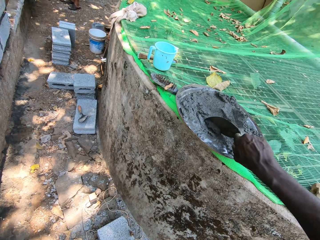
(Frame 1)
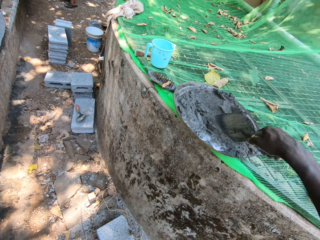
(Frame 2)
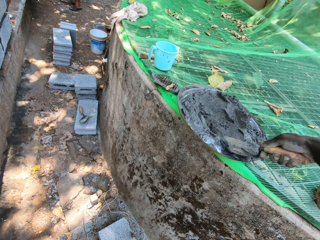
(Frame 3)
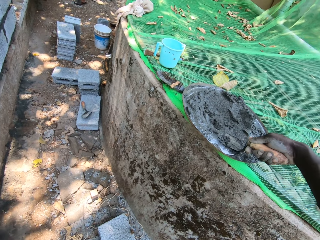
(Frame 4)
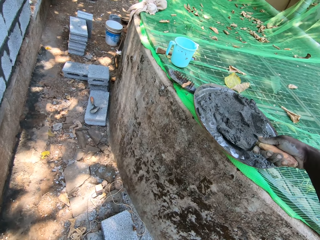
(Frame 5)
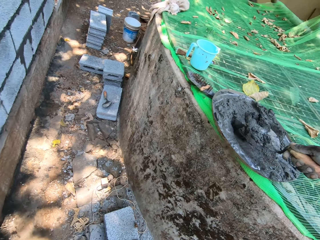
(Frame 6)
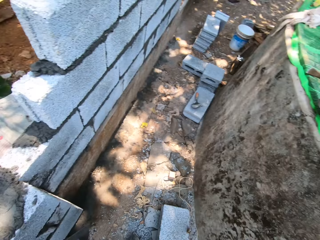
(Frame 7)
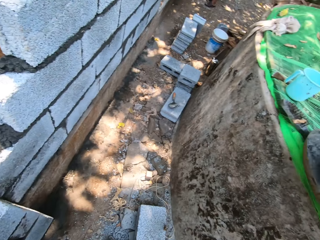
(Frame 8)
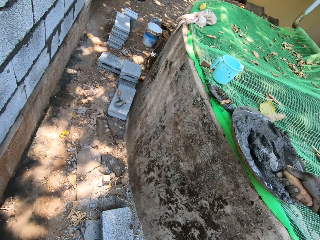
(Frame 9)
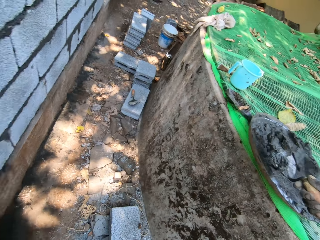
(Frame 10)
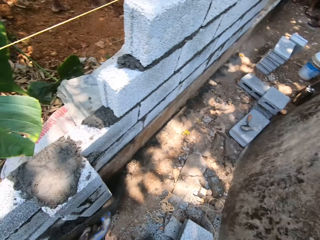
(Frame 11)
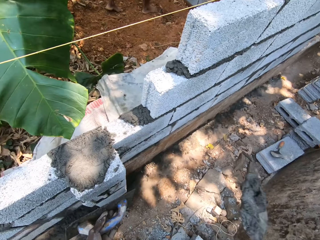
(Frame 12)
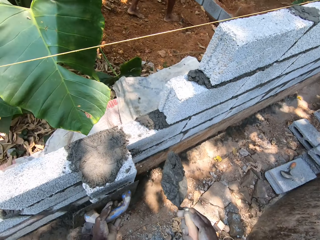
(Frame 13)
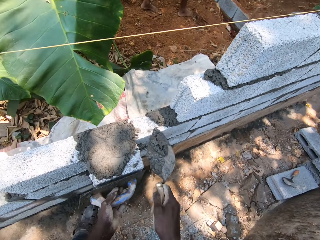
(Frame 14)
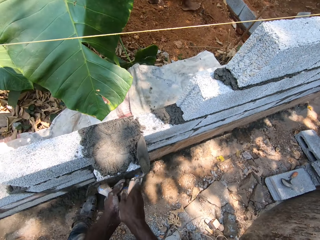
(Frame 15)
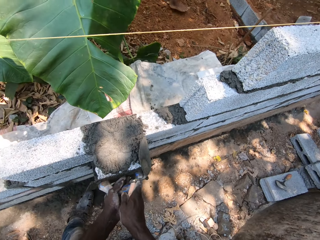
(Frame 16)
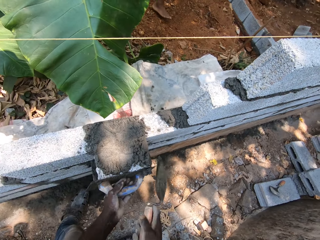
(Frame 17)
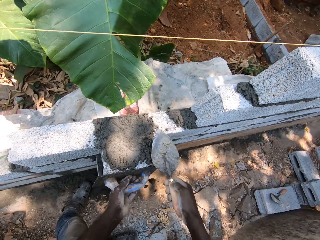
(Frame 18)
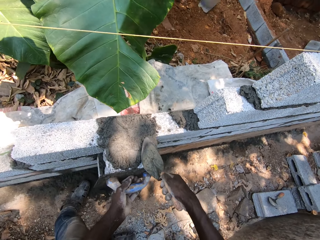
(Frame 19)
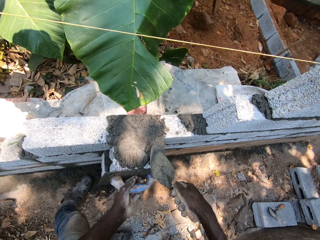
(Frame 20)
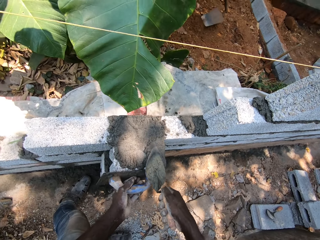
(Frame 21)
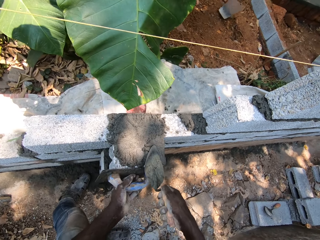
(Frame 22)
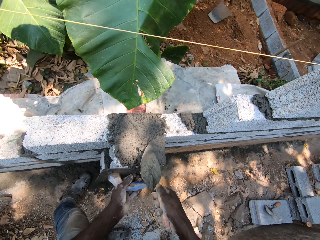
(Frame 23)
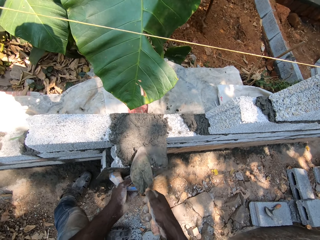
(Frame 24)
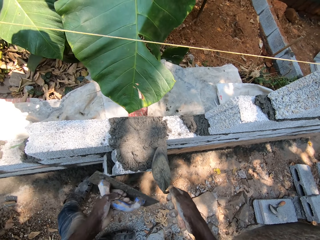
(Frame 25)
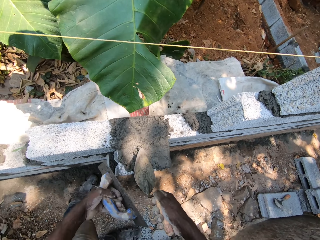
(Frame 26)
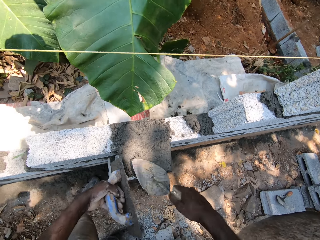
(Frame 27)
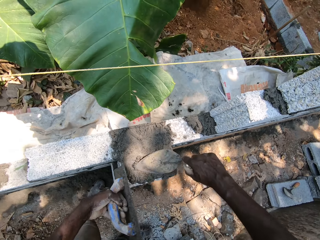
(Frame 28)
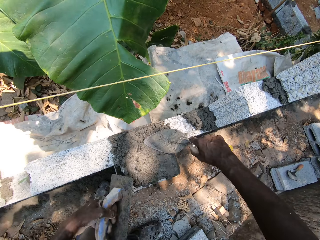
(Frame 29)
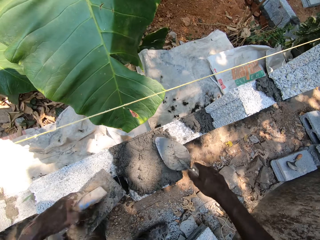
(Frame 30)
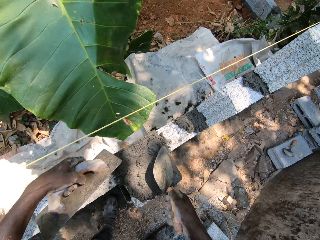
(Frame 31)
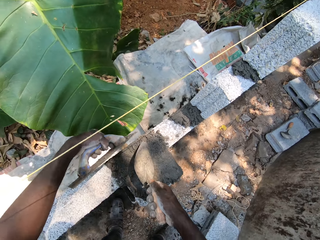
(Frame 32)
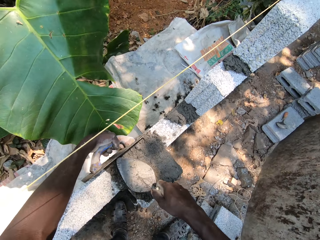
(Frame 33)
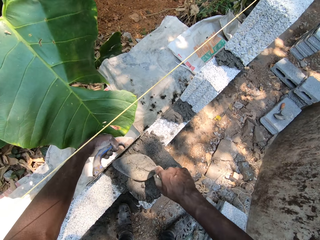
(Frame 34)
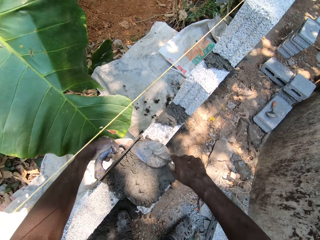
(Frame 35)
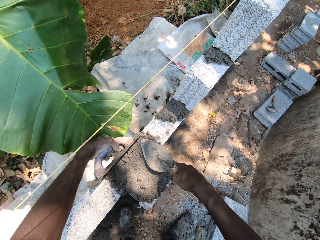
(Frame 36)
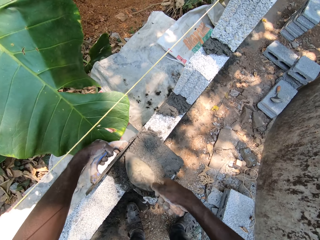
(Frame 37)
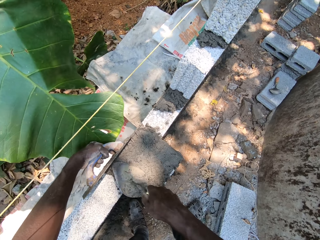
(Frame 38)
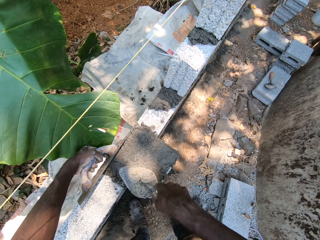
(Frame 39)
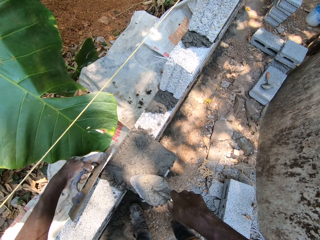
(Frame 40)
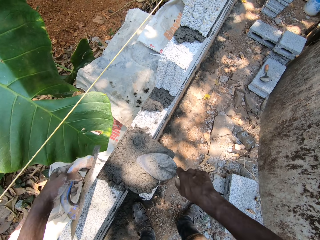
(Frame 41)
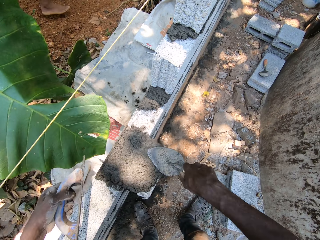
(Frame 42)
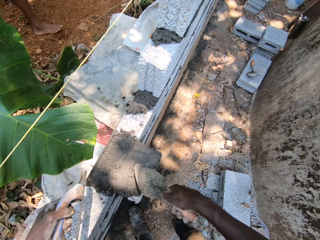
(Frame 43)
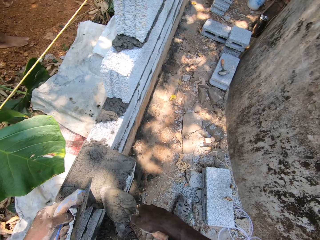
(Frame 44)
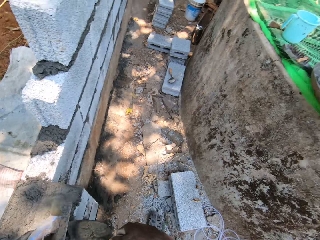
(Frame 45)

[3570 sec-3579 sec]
The camera wearer spreads the cement on the wall with the trowel and the float with both hands. The man lifts sand from the ground with the hoe with both hands.

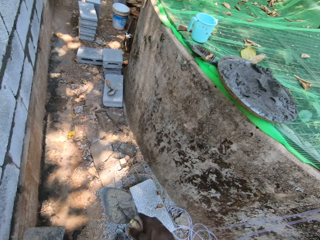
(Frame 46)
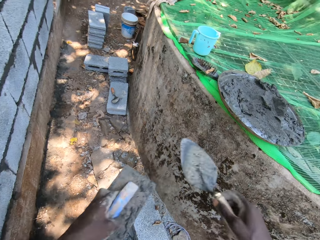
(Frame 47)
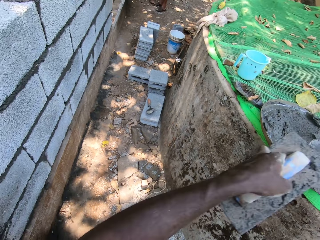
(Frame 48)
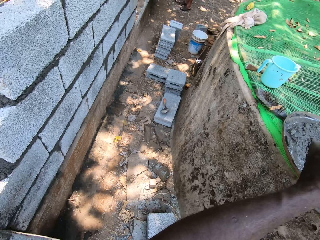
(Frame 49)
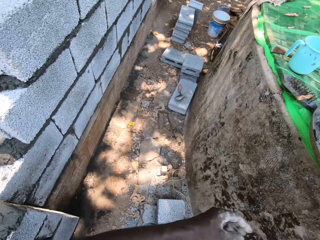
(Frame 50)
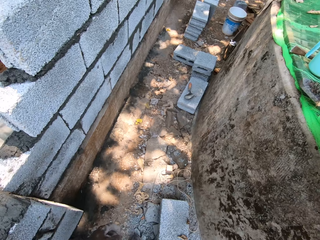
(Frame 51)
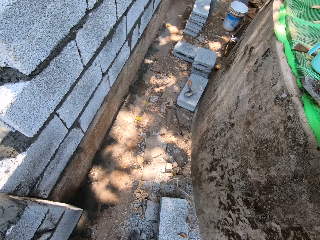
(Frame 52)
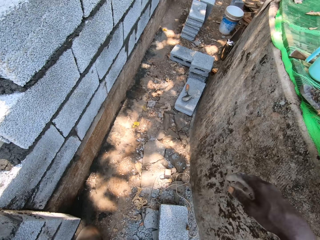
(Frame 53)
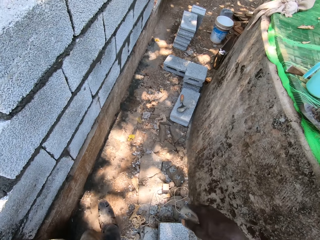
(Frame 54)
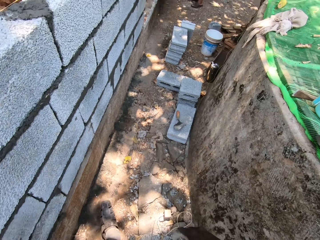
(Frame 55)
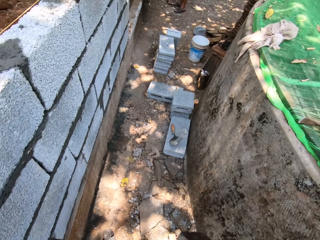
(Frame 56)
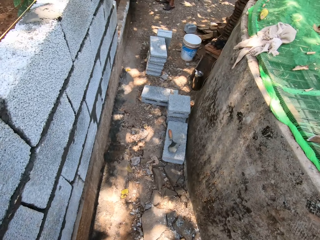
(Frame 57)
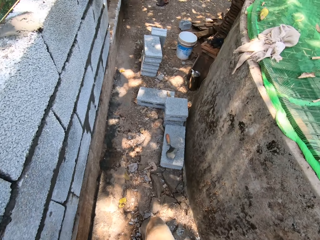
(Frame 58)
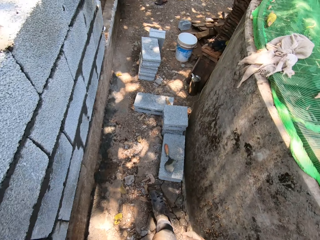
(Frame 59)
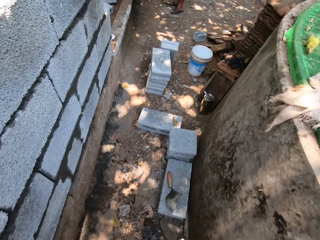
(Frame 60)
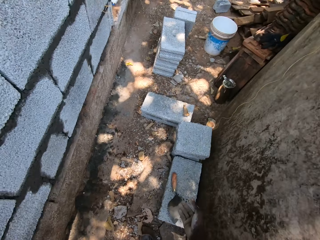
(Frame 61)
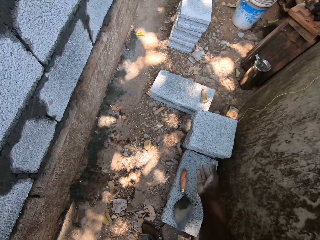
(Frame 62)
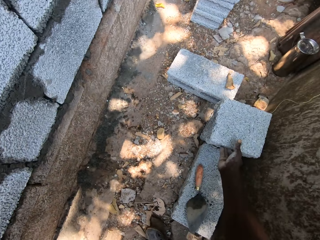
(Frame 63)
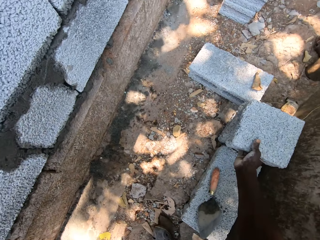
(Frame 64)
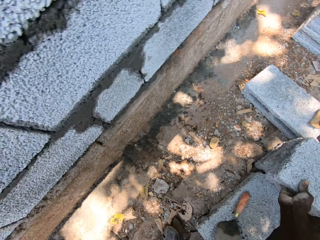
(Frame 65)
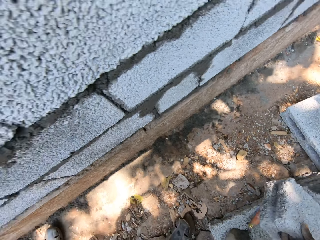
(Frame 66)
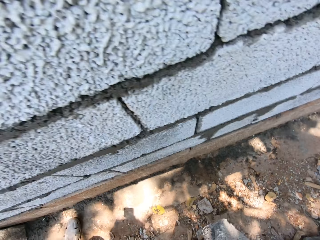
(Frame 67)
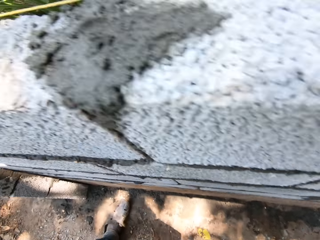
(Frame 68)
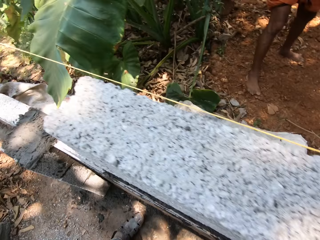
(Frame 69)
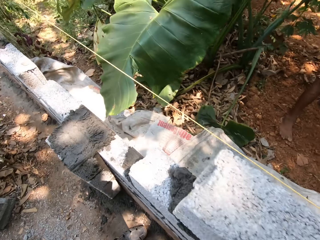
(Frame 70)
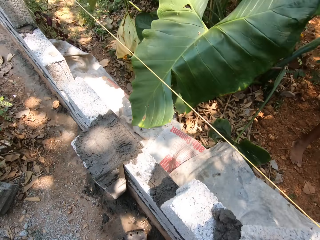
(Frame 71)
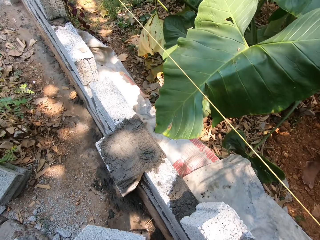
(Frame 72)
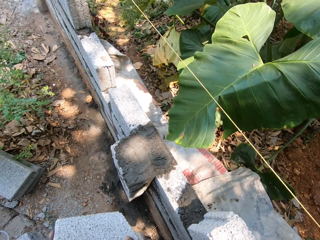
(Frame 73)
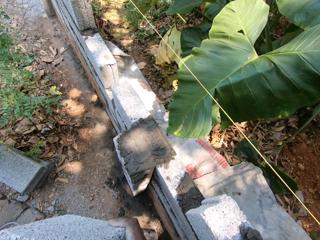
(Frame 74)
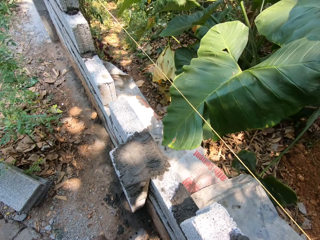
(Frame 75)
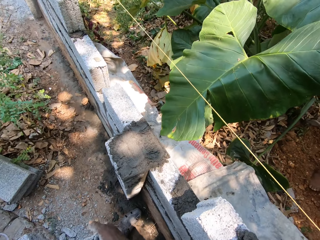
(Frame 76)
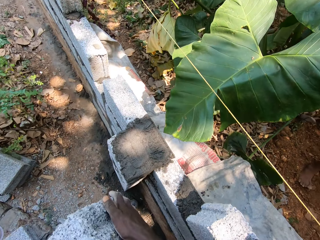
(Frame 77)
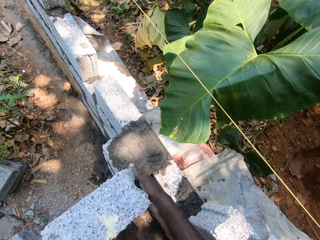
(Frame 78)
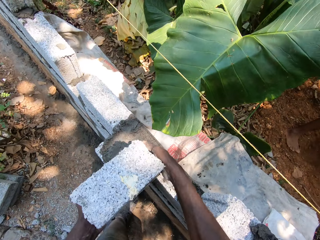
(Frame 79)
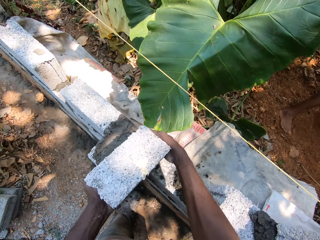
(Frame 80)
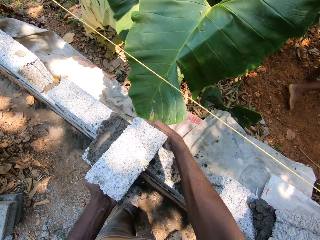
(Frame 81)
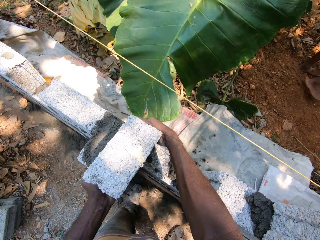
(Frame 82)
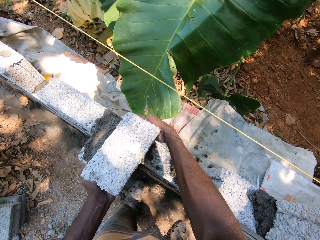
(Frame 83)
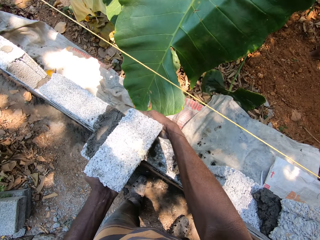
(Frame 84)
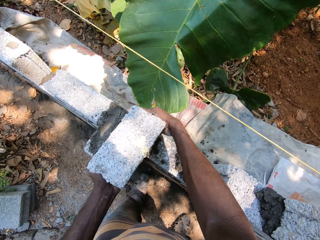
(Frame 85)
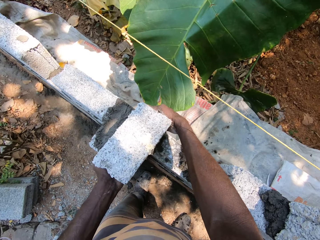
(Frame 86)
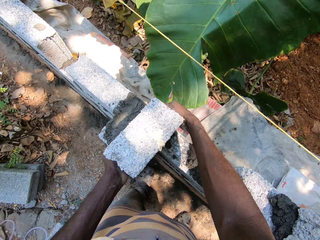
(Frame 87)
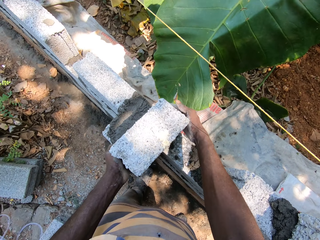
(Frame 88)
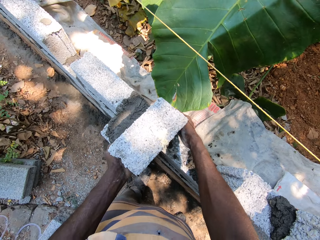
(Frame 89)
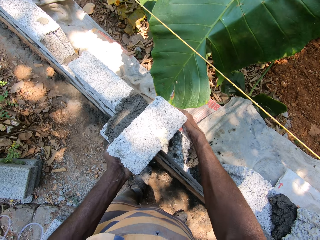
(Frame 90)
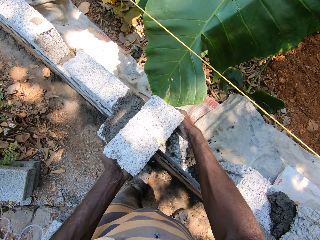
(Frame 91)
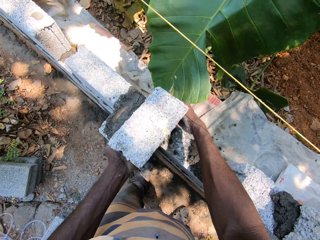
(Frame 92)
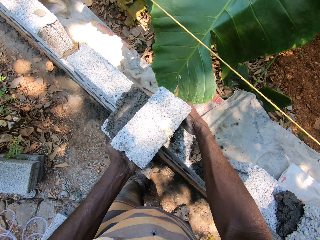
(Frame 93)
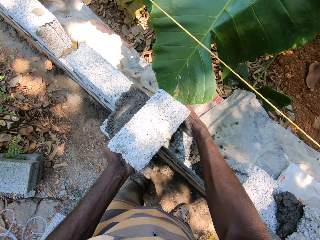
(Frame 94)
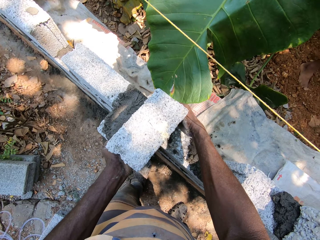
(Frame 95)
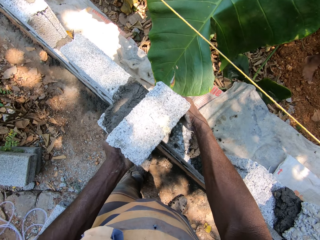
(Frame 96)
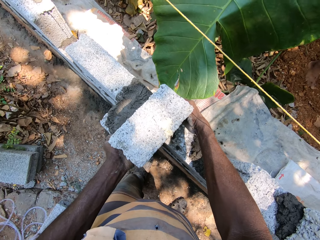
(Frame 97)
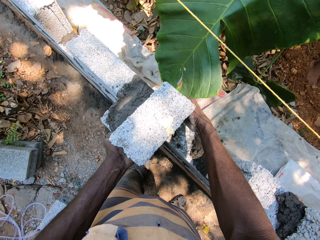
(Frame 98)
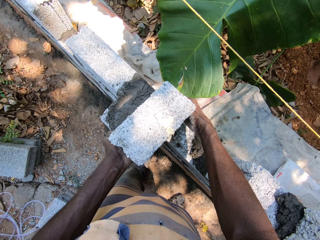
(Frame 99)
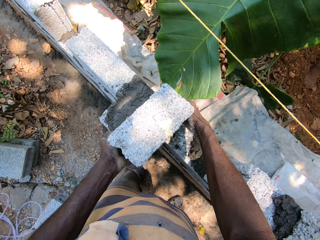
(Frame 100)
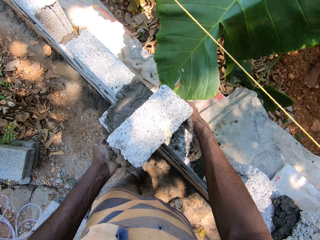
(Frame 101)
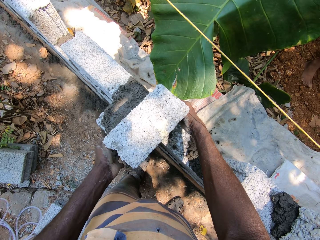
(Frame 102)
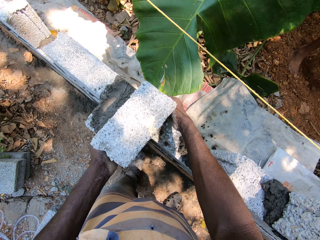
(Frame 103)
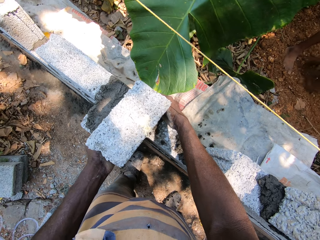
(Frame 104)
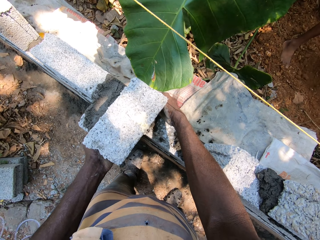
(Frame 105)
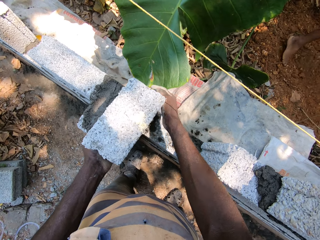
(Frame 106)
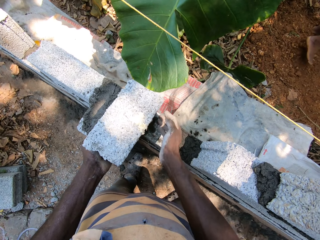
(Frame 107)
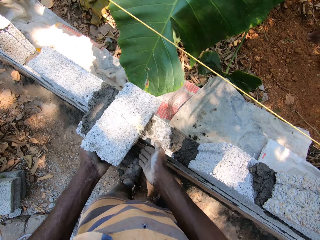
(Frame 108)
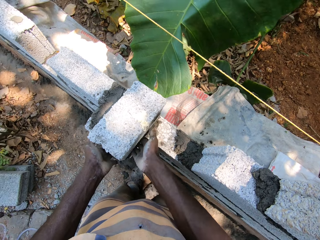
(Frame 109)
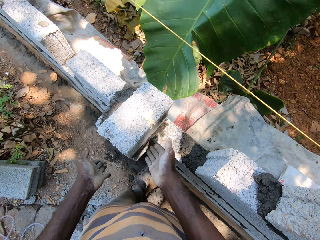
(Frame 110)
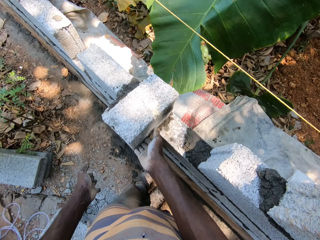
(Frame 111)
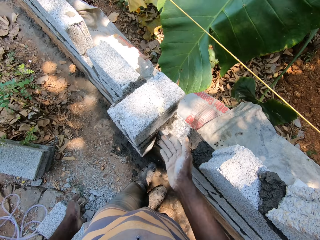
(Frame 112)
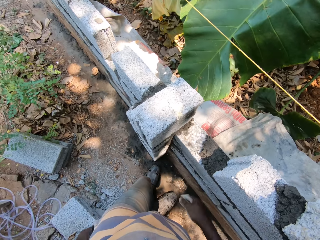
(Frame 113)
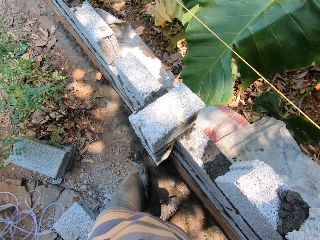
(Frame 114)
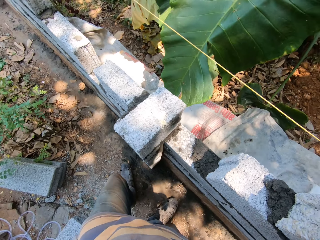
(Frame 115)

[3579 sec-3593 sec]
The camera wearer drops the float and the trowel on the pan with both hands. He walks. He picks a brick from the ground with his right hand. The man lifts sand from the ground with the hoe with both hands. The camera wearer places the brick on the wall with both hands. The man lifts sand from the ground with the hoe with both hands.
